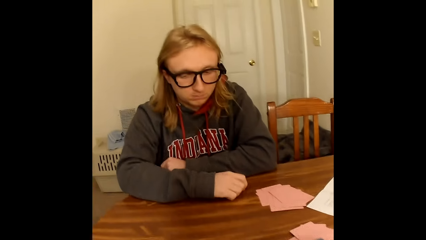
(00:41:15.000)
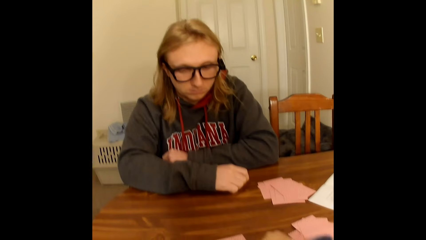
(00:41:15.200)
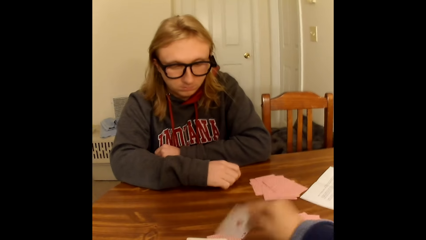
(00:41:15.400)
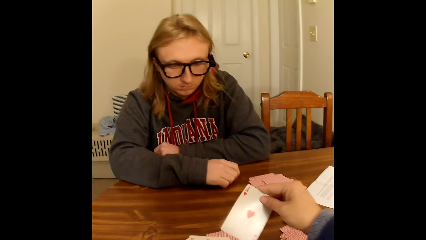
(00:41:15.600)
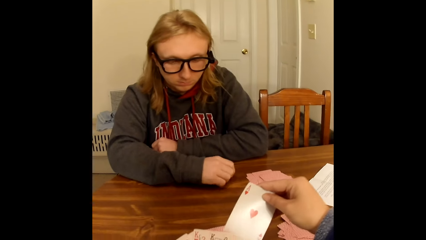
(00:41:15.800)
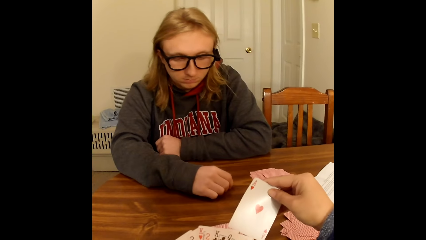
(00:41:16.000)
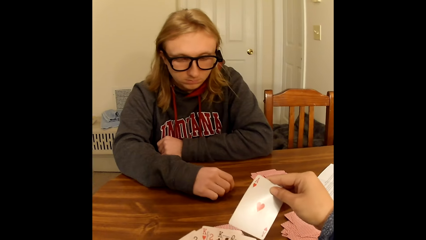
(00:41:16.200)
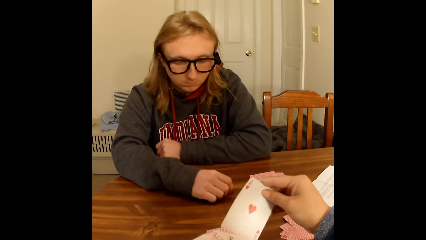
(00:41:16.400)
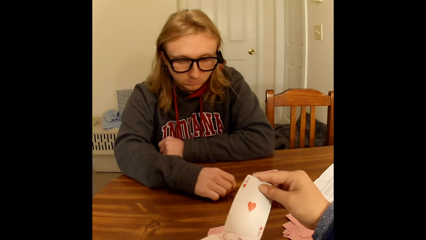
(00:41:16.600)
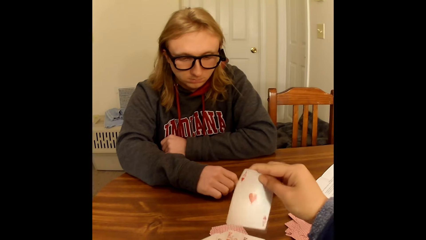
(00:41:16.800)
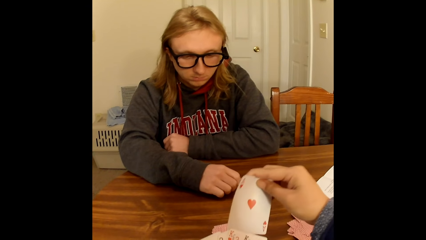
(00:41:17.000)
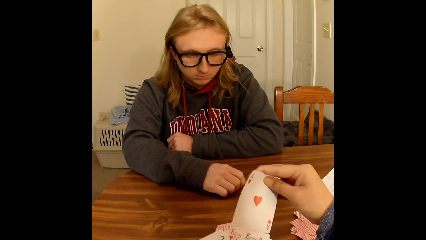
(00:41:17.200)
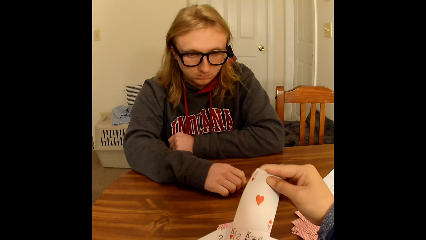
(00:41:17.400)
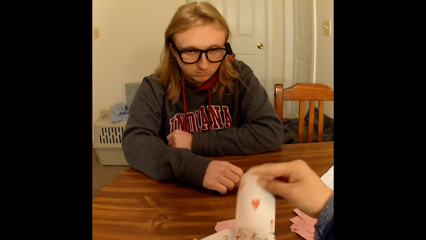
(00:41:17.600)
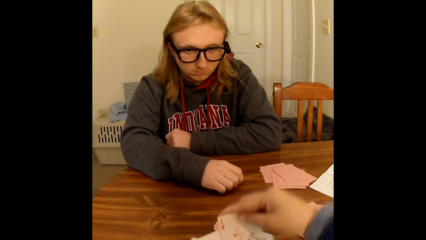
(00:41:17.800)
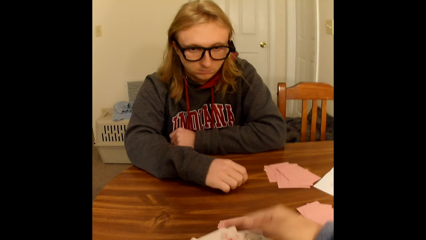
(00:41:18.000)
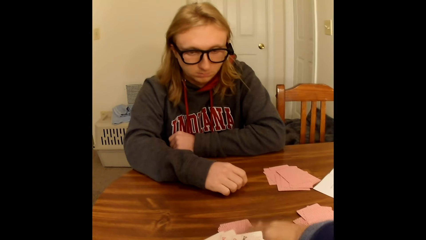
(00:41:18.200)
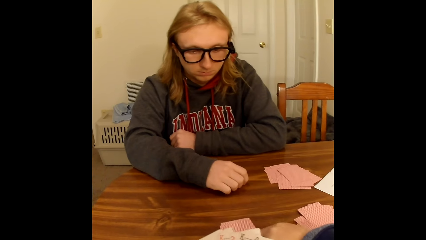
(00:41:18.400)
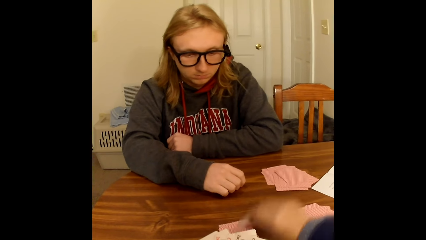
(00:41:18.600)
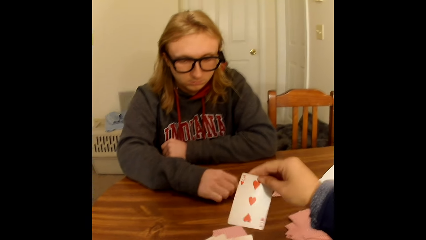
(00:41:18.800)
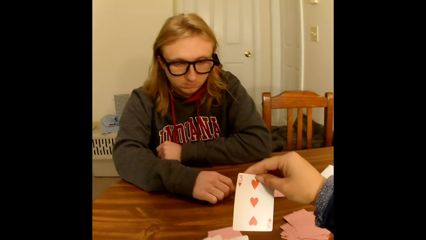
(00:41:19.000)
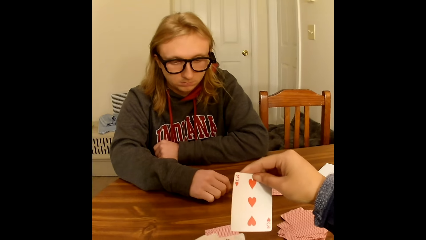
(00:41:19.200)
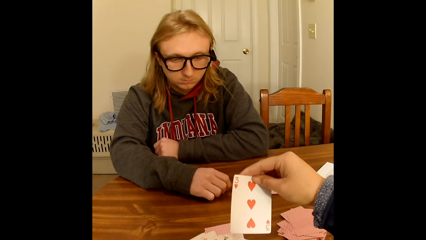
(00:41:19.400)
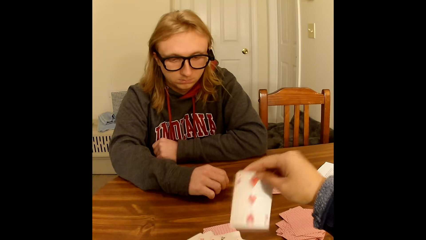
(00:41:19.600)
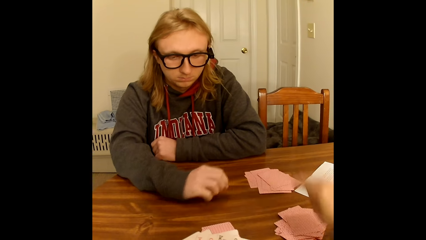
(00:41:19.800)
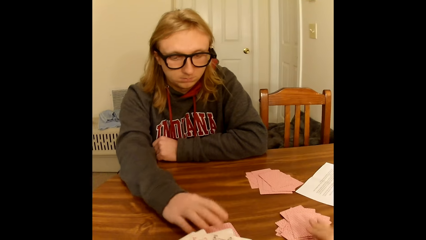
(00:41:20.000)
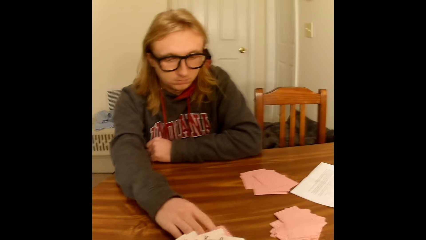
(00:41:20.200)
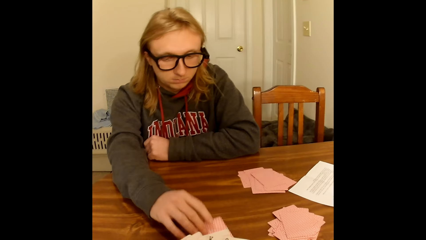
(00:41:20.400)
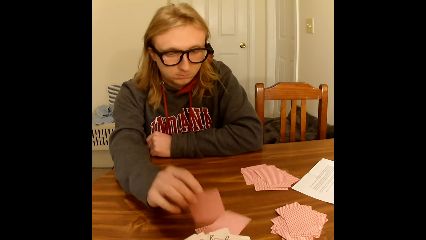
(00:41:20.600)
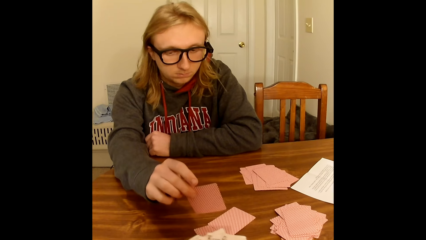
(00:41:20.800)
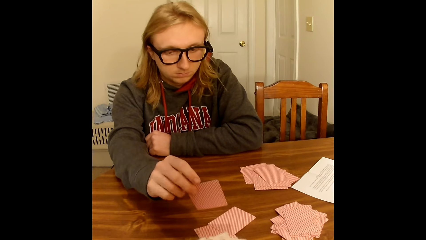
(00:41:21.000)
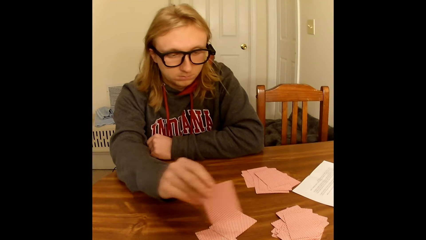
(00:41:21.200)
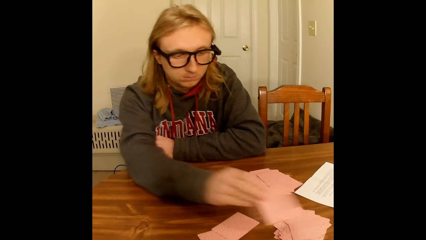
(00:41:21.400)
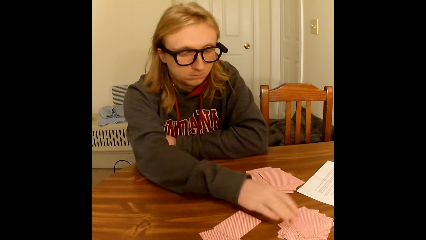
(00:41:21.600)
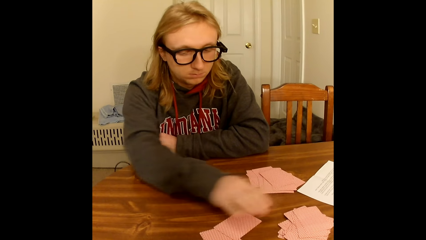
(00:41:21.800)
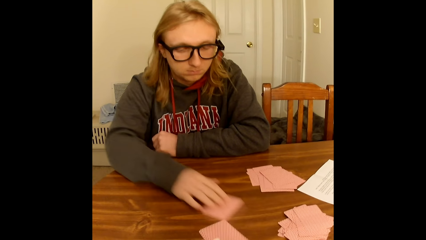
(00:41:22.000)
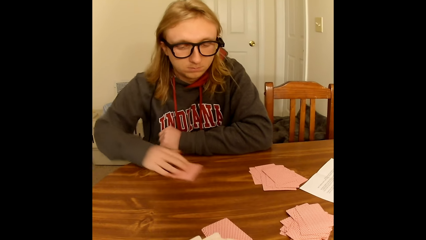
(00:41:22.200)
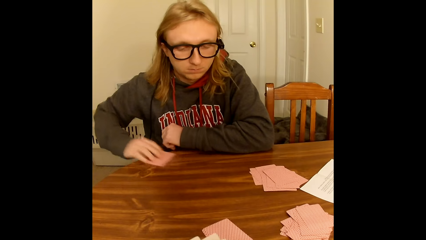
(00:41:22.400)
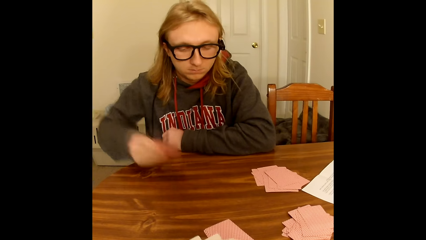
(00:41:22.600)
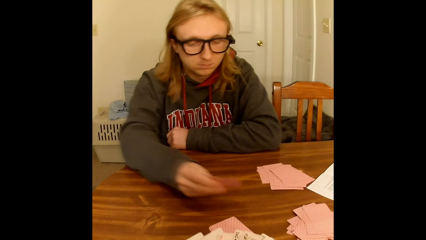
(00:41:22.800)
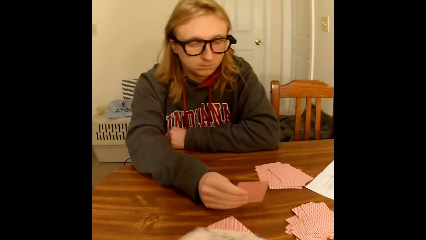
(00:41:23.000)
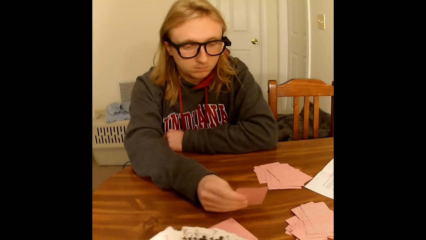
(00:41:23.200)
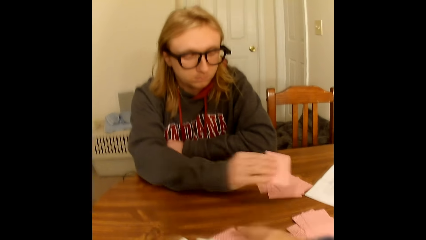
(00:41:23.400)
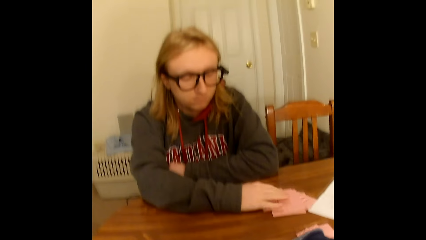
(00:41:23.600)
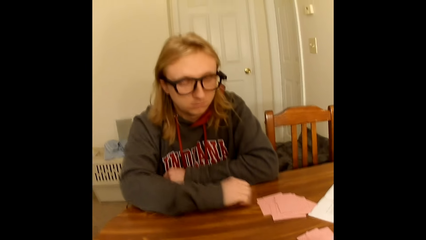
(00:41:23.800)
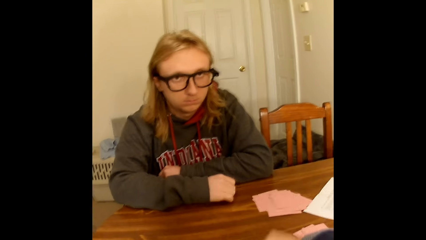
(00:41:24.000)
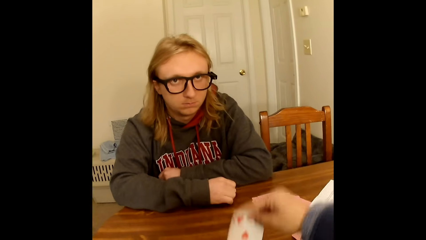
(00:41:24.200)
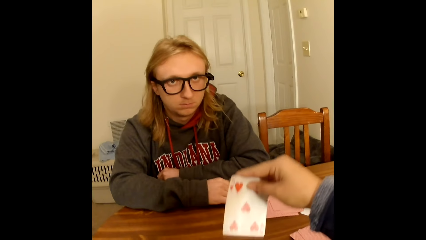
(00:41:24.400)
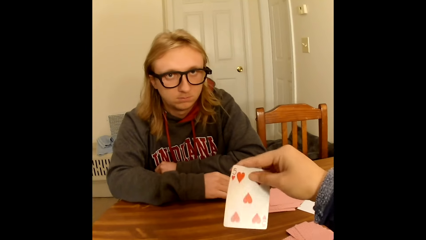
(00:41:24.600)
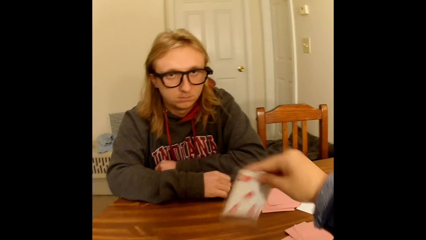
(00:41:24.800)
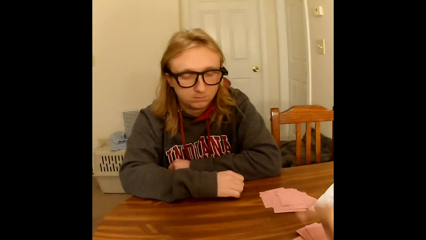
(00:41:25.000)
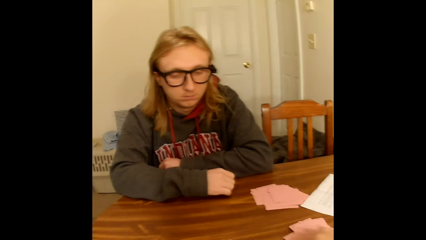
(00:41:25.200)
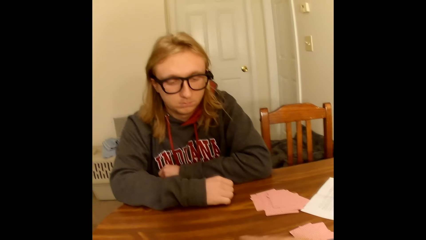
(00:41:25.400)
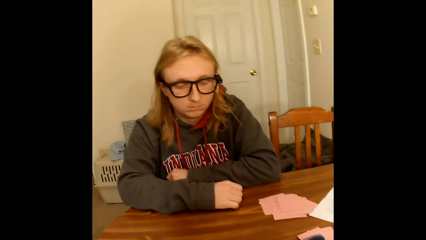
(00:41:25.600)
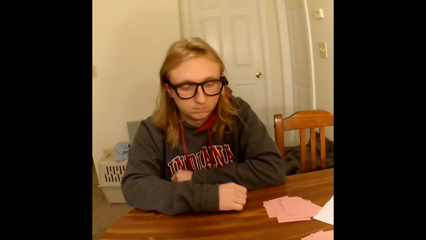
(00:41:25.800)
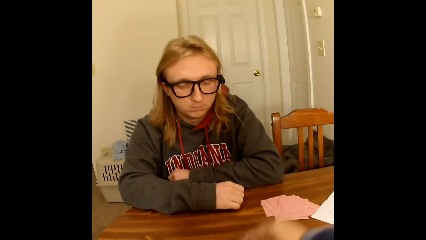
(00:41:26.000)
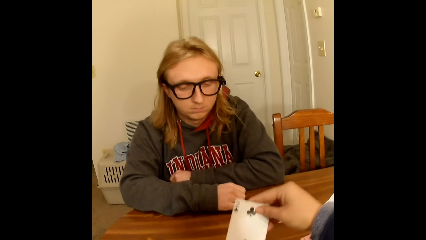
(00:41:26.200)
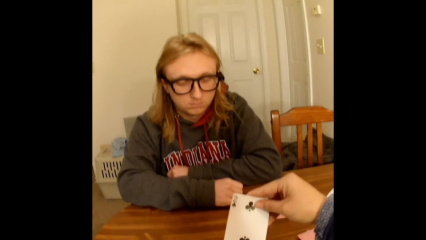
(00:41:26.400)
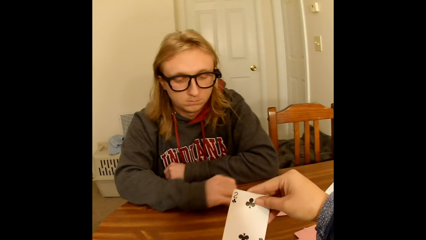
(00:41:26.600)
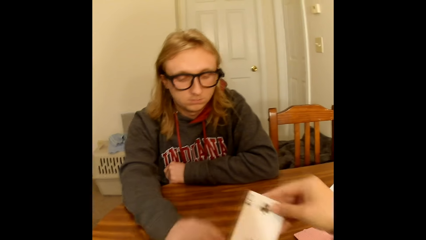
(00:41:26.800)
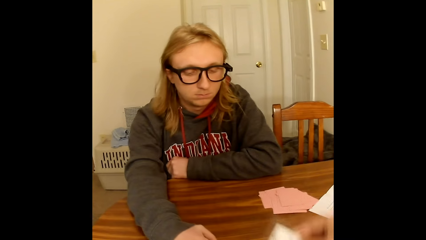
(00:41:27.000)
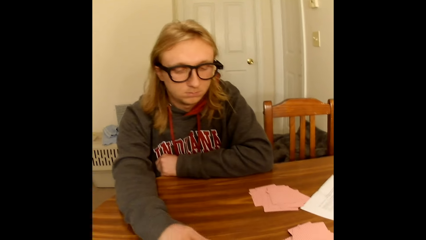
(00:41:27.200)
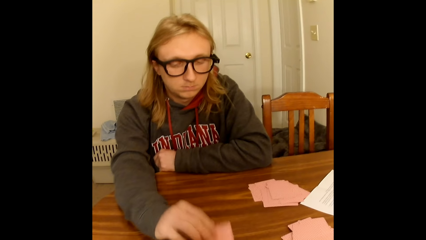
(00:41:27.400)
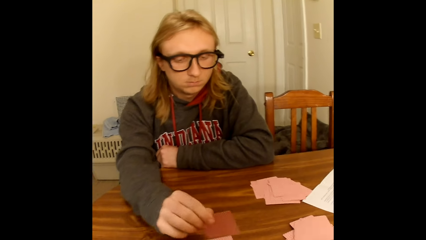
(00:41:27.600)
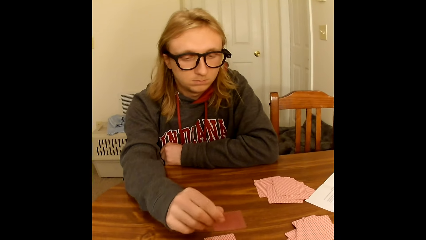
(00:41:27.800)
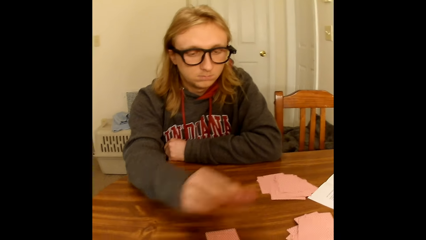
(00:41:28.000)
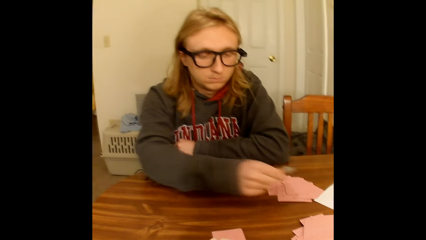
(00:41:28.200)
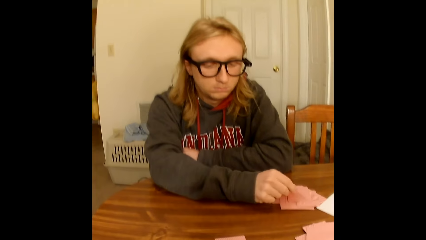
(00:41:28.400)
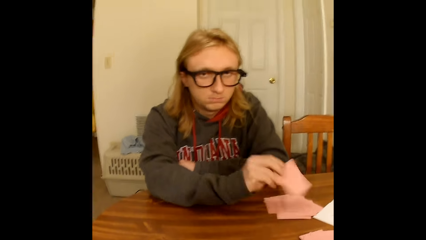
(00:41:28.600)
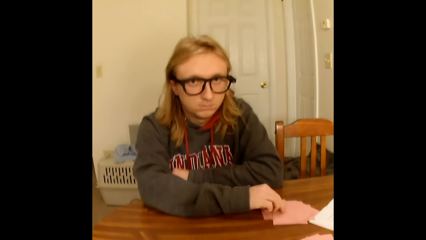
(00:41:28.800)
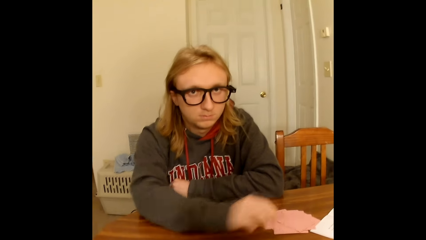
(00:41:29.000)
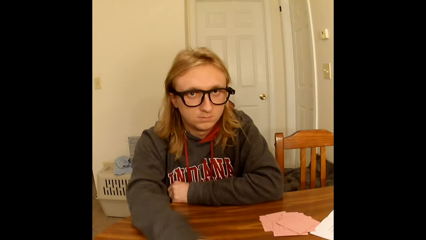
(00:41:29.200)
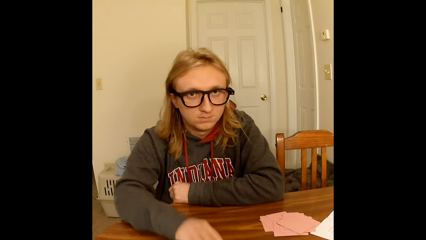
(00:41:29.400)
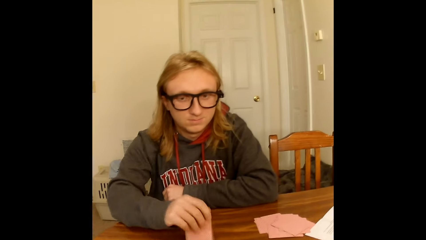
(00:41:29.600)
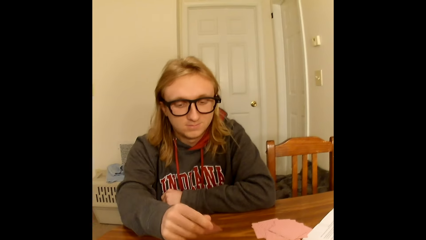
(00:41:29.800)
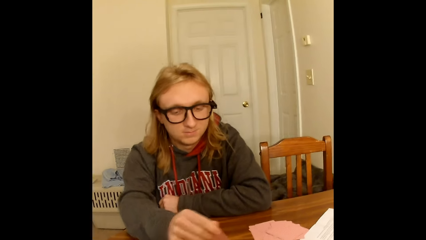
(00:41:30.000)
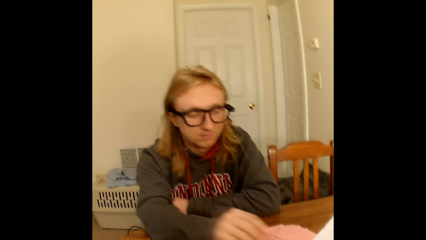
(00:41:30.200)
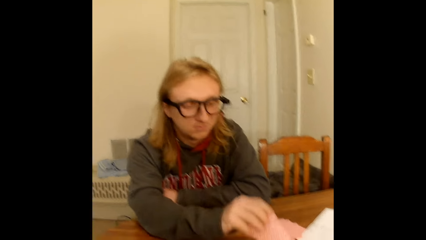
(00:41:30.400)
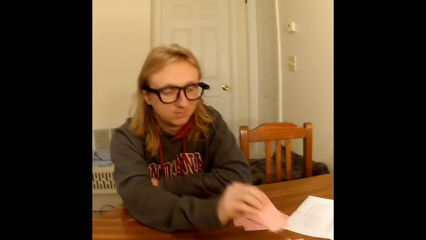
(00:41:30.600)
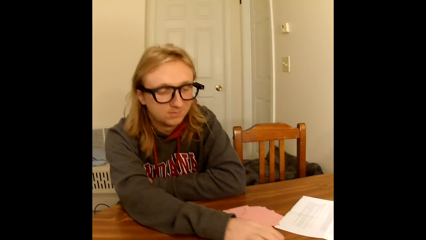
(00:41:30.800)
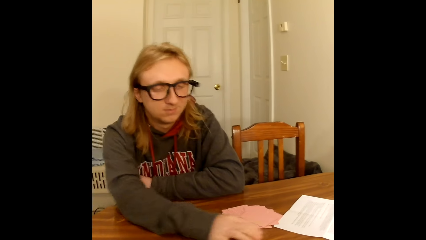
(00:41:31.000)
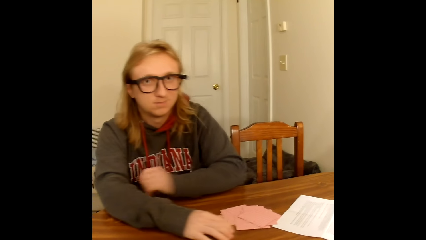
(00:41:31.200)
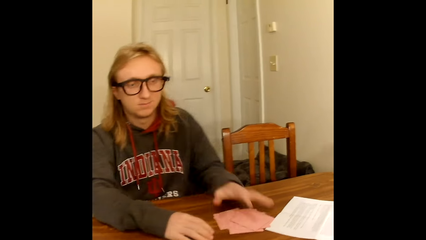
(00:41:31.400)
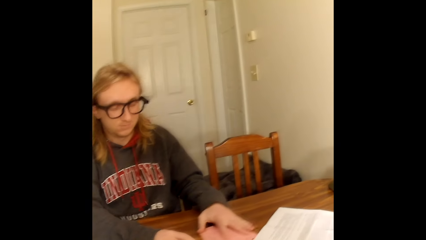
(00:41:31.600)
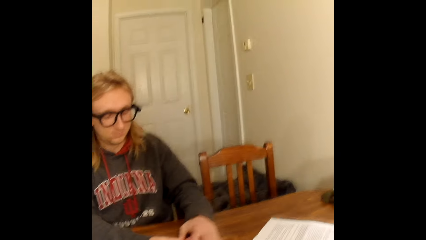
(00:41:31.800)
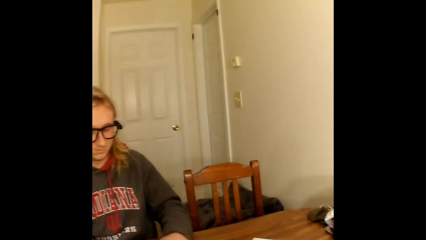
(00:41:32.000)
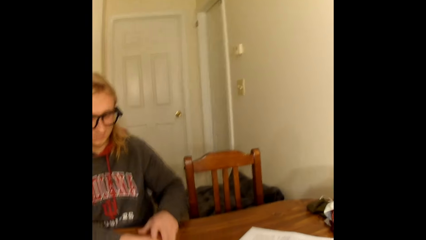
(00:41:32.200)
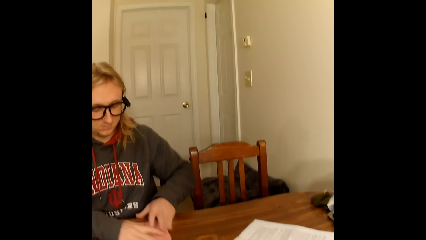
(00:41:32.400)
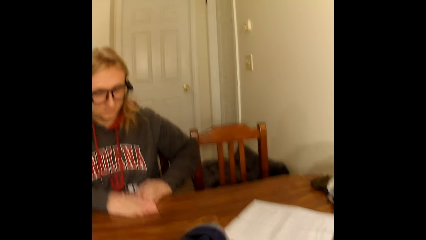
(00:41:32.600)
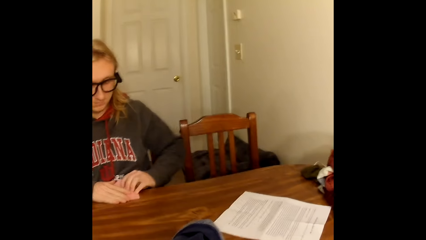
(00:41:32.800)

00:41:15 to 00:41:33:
The camera wearer picks a playing card face up to her from a deck of face down playing cards on the table with her right hand. A man touches the table with his right hand. The camera wearer holds a few playing cards face up to her with her left hand. She passes the playing card in her right hand to the playing cards in her left hand. She picks a playing card face up to her from the deck of face down playing cards on the table with her right hand and drops the playing card in her right hand face down on the deck of face down playing cards close to her on the table. The man picks a playing card face up to him from the deck of face down playing cards on the table with his right hand, drops the playing card in his right hand face down on the deck of face down playing cards close to the camera wearer on the table, picks a playing card face up to him from the deck of face down playing cards on the table with his right hand, drops the playing card in his right hand face down on the deck of face down playing cards close to him on the table, and touches the table with his right hand. The camera wearer picks a playing card face up to her from the deck of face down playing cards on the table with her right hand, holds the cards, and drops the playing card in her right hand face down on the deck of face down playing cards close to her on the table. The man drops cards. The camera wearer picks a playing card face up to her from the deck of face down playing cards on the table with her right hand and holds the cards. The man picks a playing card face up to him from the deck of face down playing cards on the table with his right hand. The camera wearer passes the playing card in her right hand to the playing cards in her left hand. The man drops the playing card in his right hand face down on the deck of face down playing cards close to him on the table, turns the card, drops the card, picks a playing card face up to him from the deck of face down playing cards on the table with his right hand, drops the playing card in his right hand face down on the deck of face down playing cards close to the camera wearer on the table, and takes the deck of face down playing cards close to him on the table with both hands.
